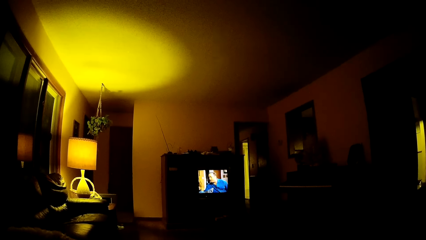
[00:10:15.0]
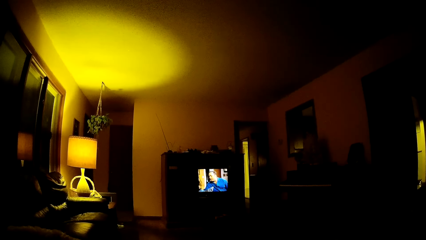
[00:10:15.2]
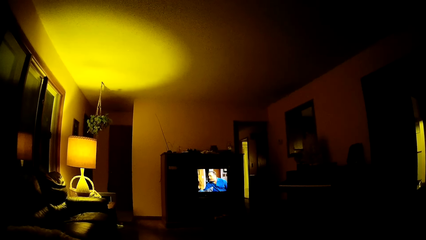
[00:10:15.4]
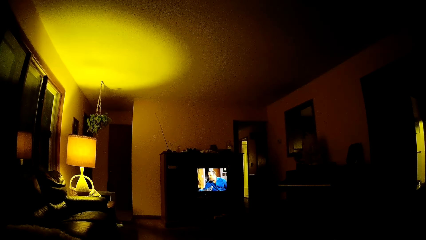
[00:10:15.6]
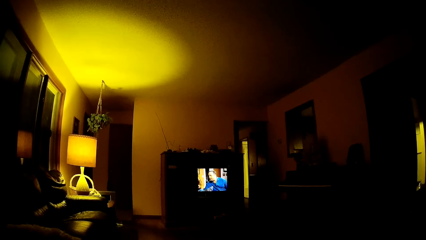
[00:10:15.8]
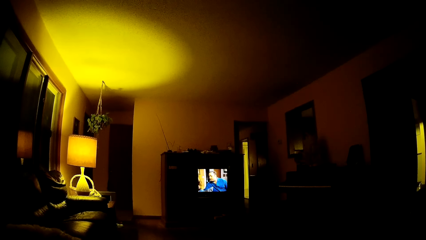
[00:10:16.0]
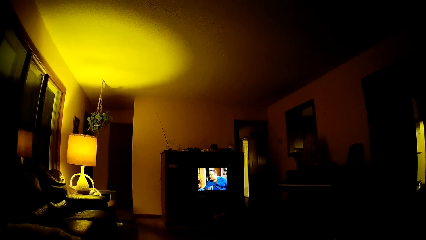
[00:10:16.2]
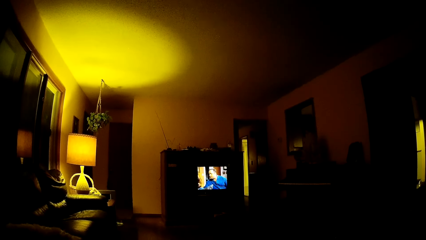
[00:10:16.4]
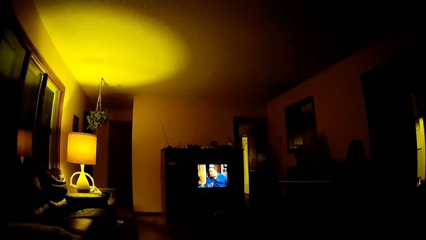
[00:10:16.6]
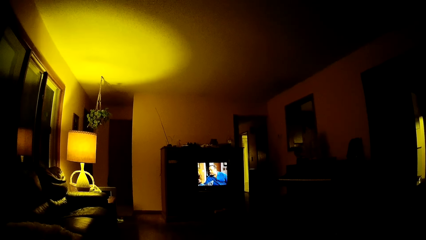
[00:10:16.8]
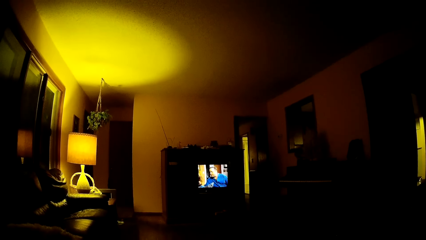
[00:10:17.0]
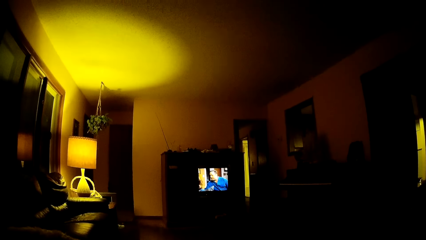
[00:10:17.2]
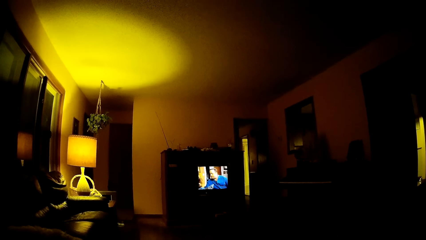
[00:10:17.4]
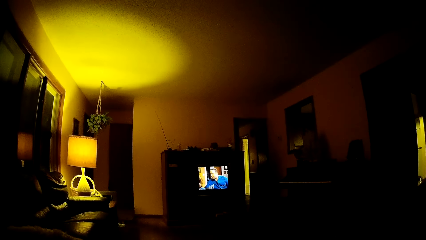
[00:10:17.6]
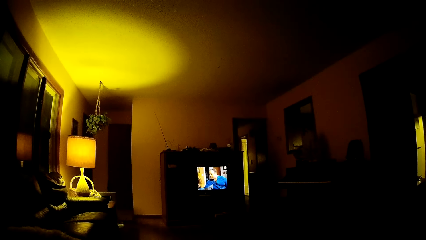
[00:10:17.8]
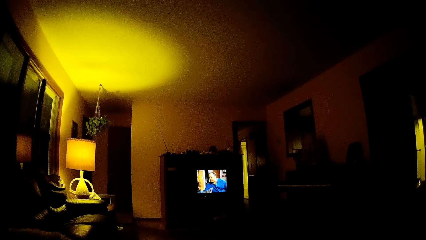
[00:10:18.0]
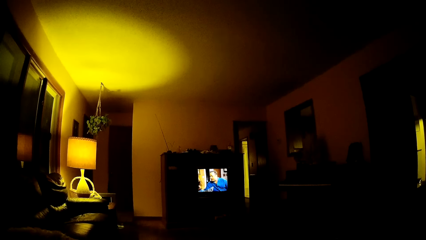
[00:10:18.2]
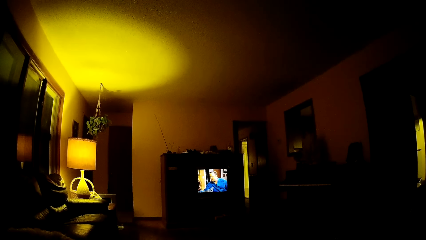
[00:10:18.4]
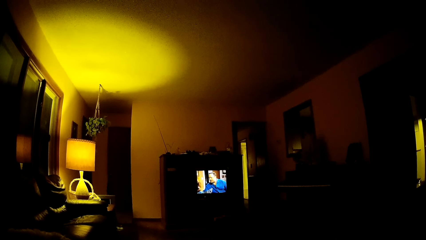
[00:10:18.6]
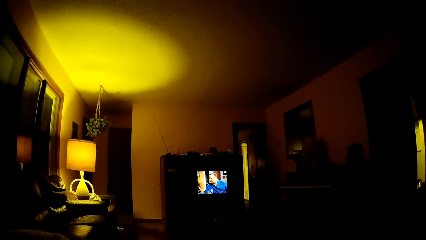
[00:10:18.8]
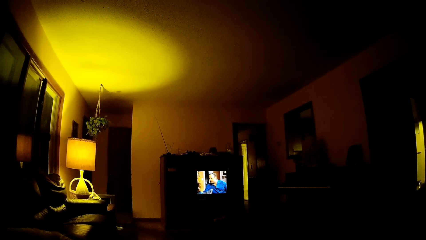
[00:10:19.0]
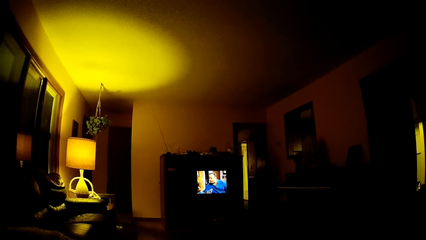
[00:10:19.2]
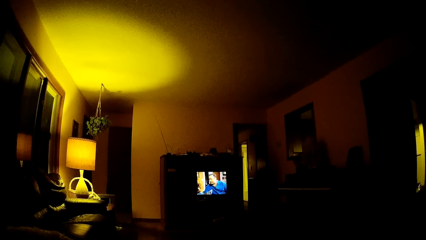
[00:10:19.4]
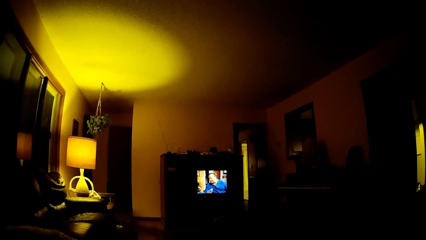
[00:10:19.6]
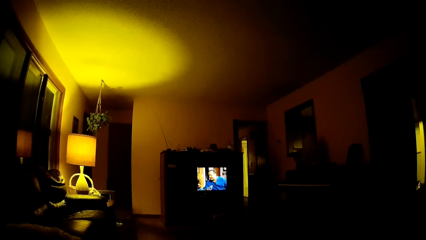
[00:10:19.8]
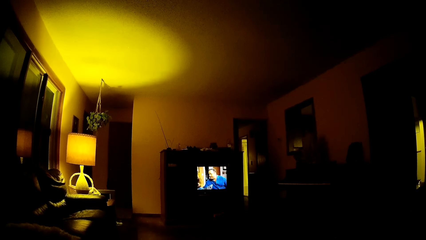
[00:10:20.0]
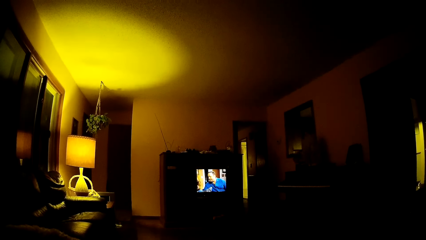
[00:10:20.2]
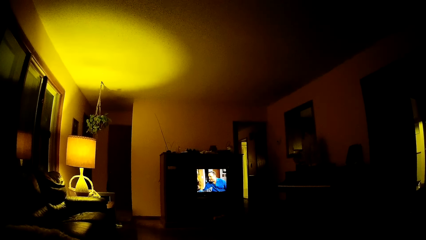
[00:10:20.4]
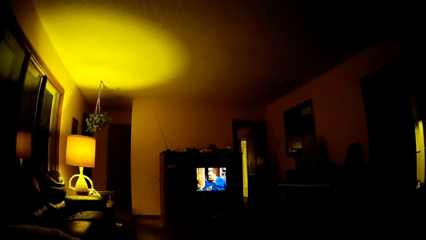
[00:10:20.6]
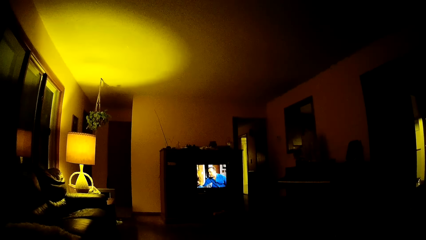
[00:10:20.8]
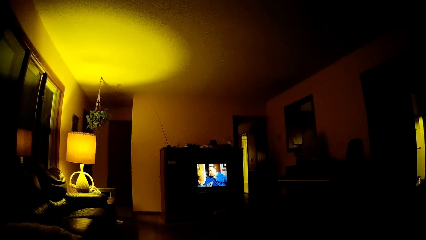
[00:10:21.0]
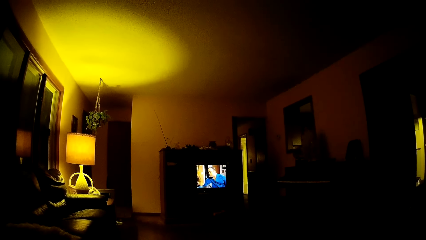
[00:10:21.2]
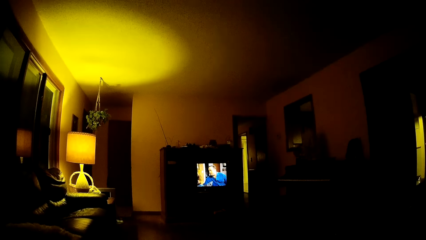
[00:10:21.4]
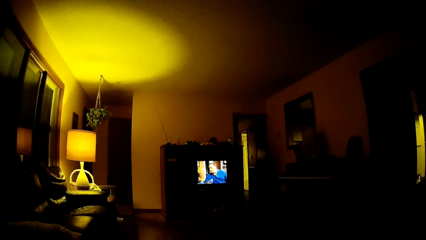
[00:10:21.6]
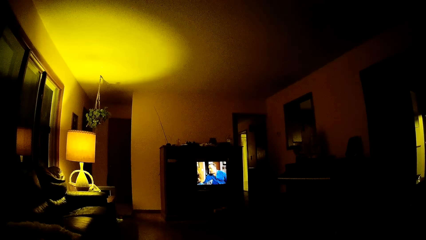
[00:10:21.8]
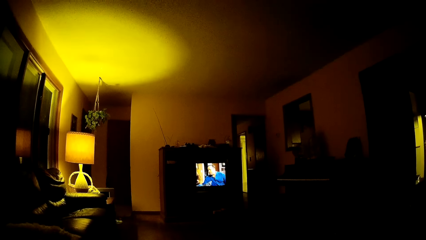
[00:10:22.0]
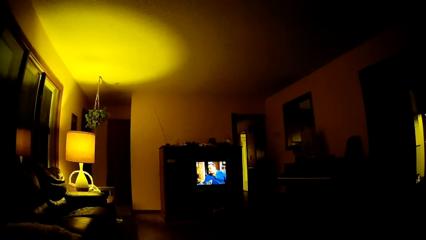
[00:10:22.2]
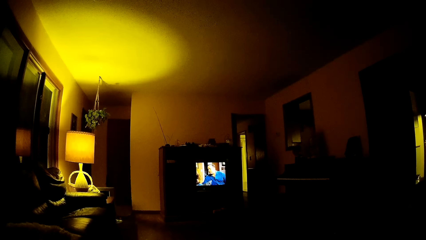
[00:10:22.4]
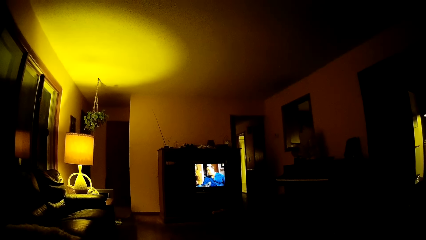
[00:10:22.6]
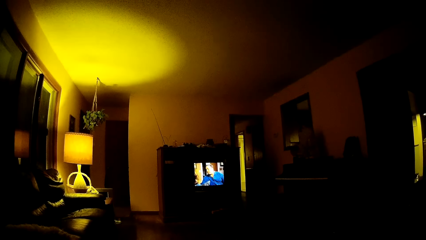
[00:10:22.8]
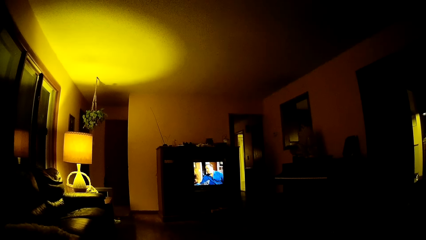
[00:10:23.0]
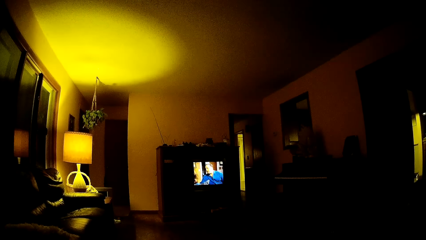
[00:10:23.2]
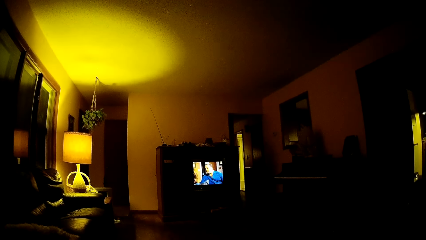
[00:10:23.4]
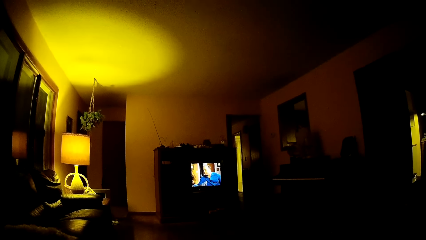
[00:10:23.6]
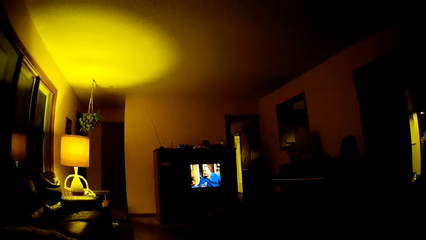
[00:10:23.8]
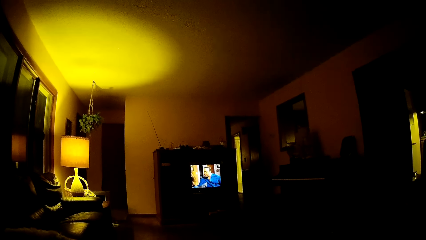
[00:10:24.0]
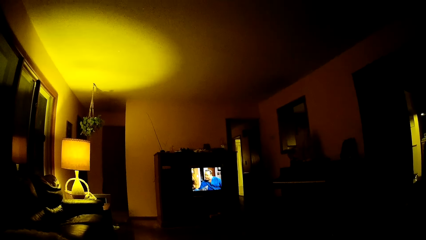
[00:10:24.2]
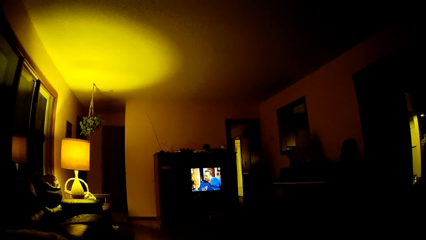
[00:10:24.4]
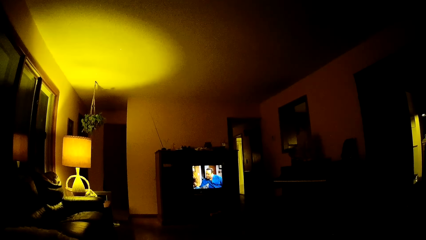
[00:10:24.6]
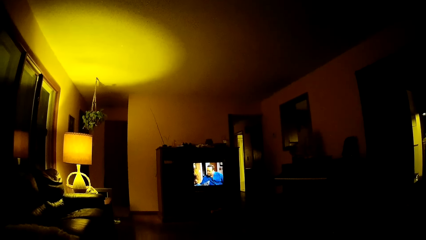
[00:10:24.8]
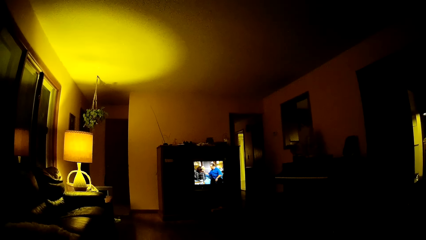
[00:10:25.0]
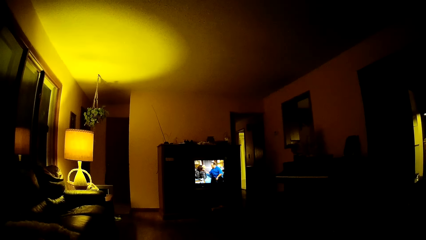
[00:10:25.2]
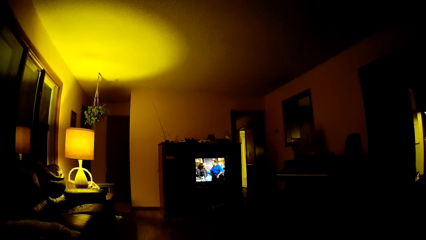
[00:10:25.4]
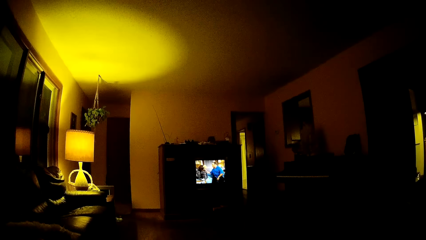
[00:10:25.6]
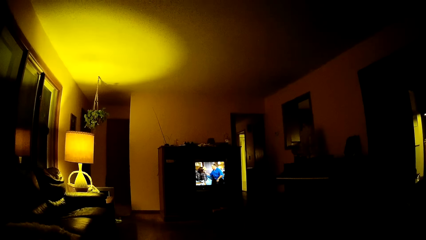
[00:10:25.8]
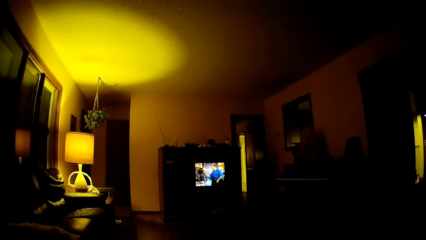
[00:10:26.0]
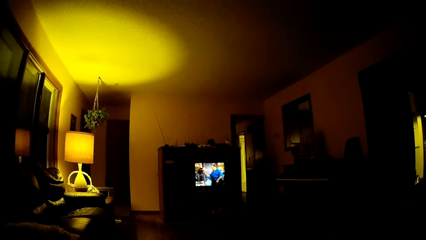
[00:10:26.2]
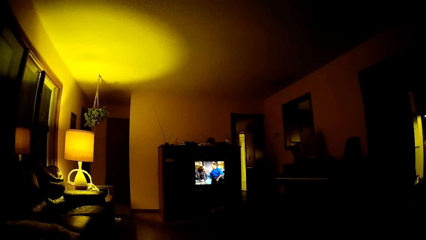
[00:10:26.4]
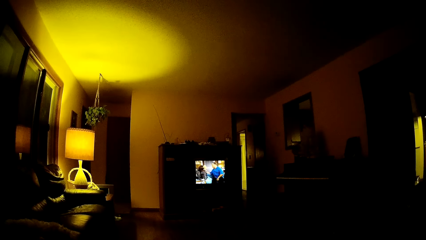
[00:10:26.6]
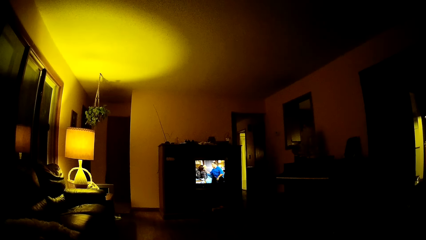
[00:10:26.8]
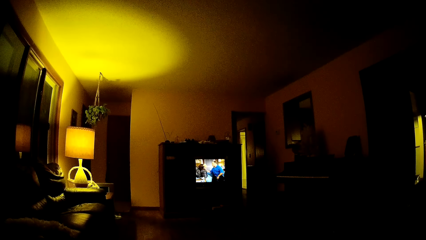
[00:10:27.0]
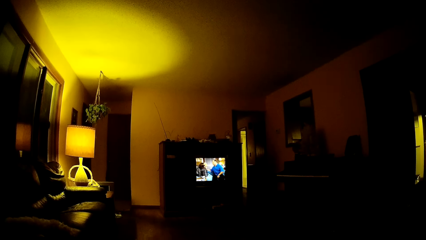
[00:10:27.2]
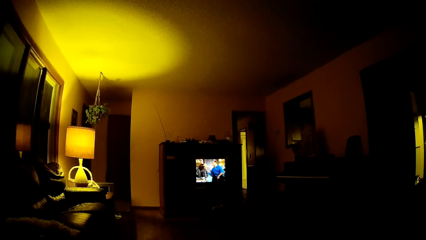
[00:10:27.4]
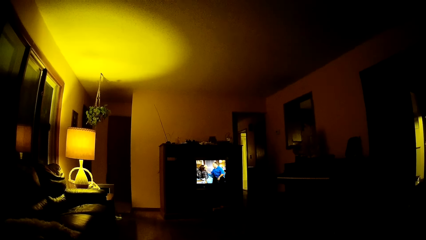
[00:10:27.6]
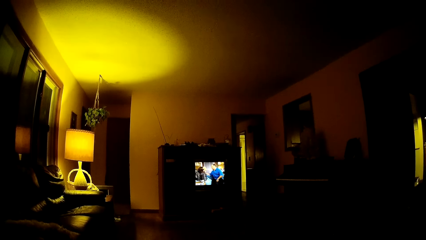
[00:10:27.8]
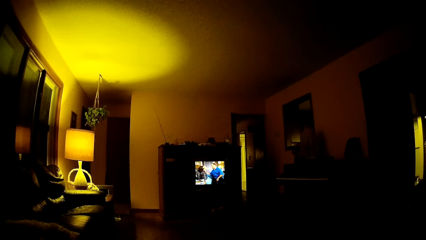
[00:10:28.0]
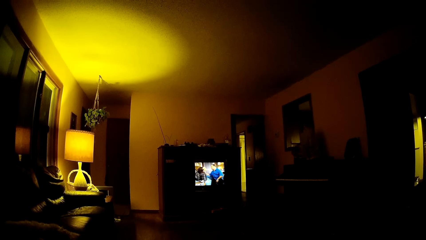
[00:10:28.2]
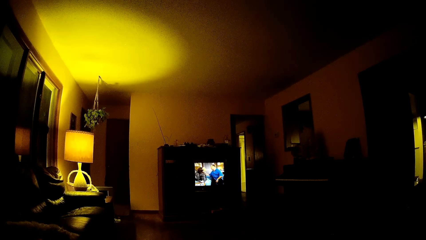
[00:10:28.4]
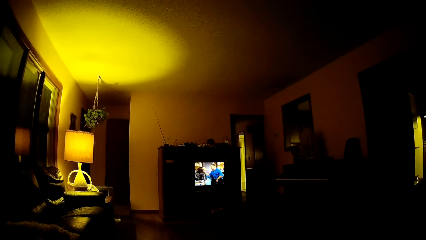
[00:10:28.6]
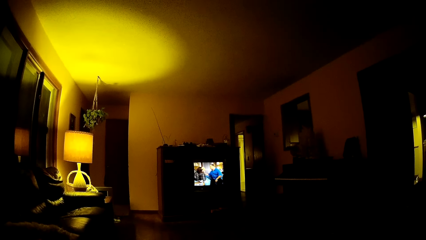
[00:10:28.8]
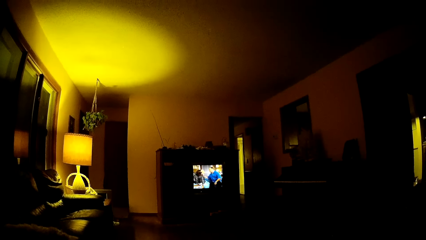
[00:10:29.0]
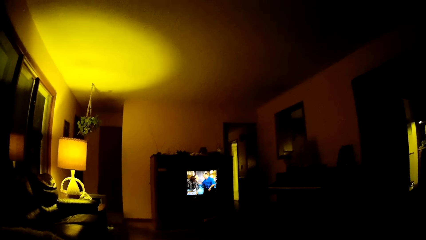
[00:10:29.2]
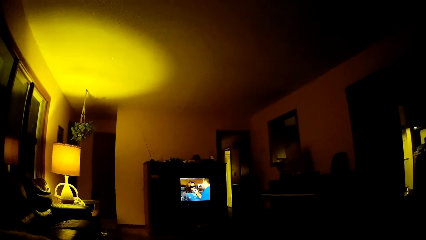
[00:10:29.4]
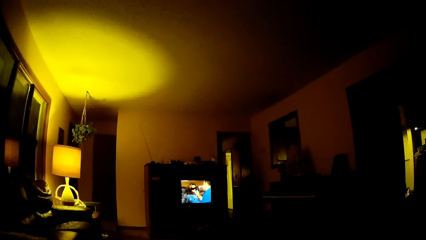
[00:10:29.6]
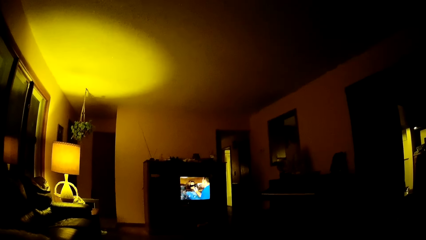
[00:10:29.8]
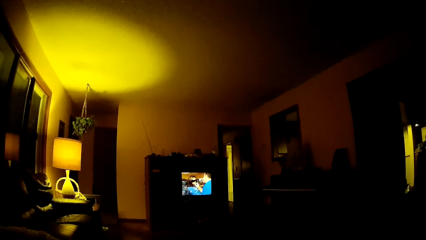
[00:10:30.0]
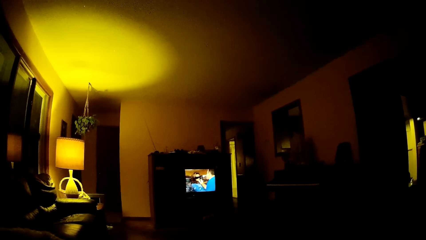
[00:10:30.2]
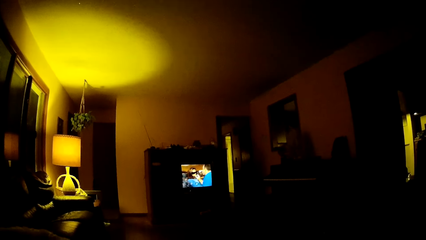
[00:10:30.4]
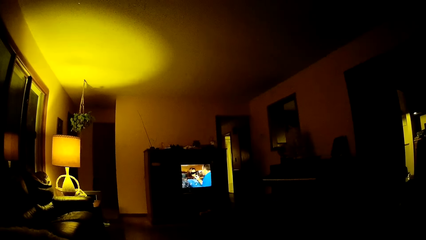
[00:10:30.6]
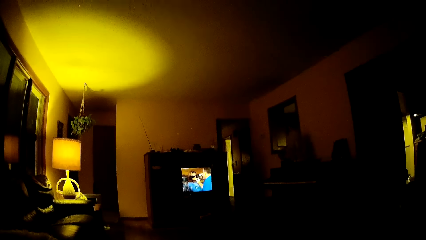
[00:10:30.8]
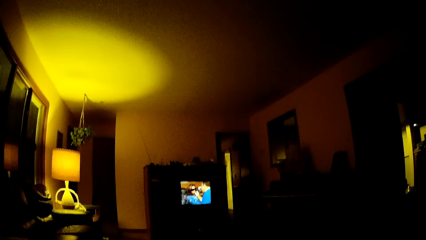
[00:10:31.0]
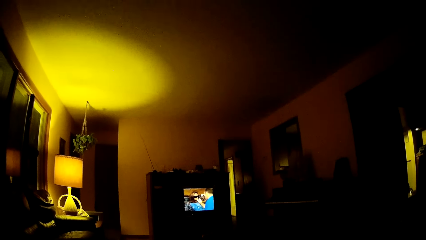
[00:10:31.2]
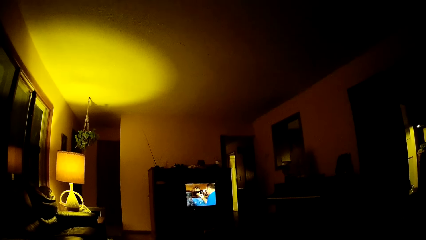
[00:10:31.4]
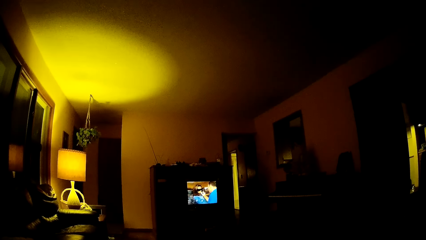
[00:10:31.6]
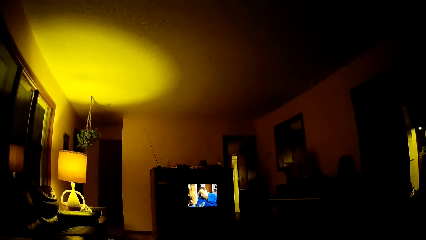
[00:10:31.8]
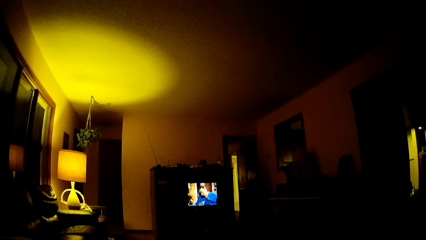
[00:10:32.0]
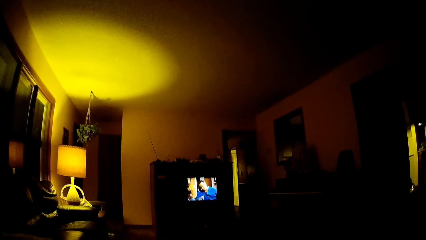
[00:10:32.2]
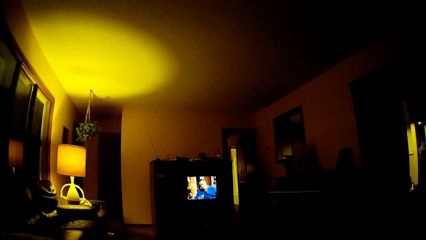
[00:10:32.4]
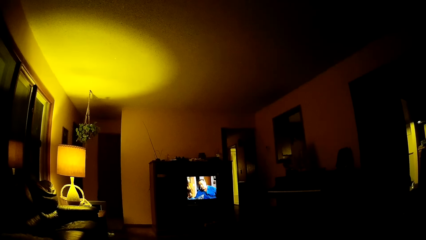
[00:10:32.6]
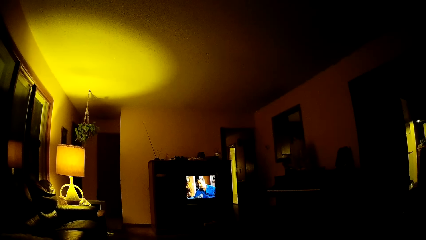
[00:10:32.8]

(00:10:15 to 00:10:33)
The camera wearer watches television. They watch television again. They look around.
